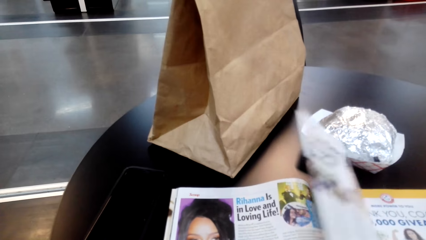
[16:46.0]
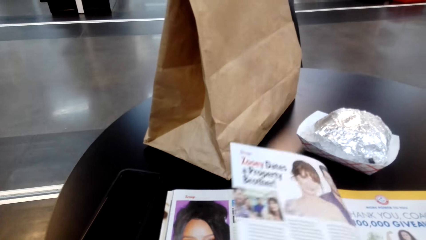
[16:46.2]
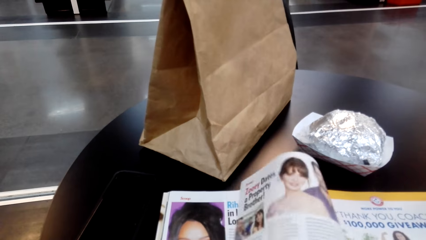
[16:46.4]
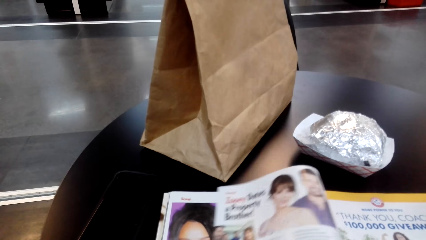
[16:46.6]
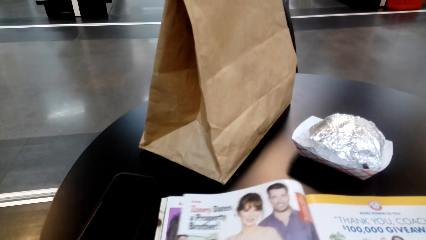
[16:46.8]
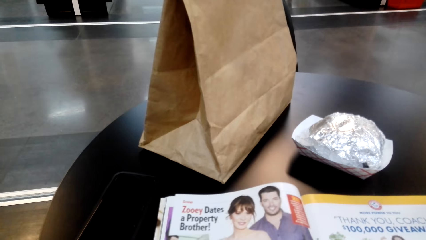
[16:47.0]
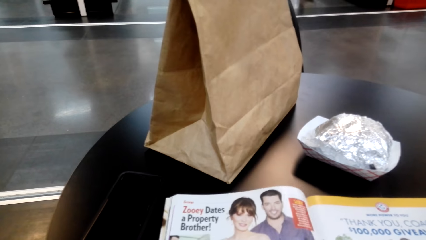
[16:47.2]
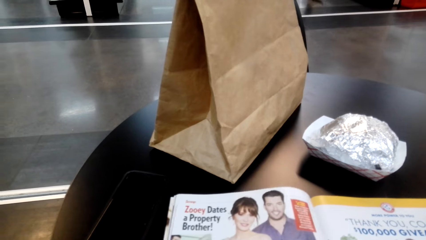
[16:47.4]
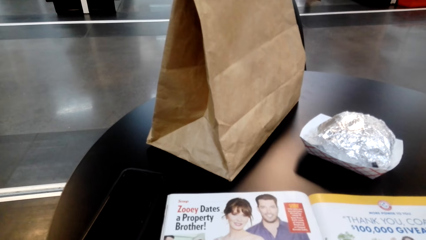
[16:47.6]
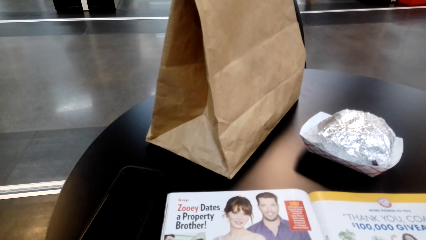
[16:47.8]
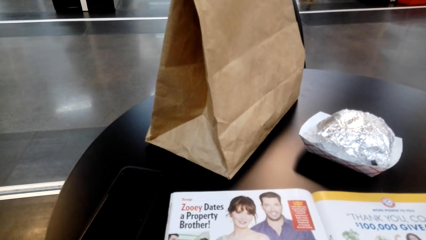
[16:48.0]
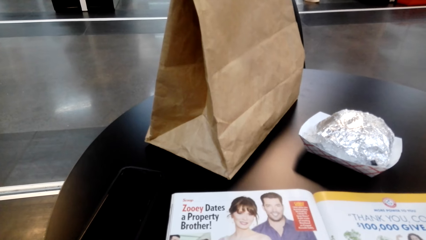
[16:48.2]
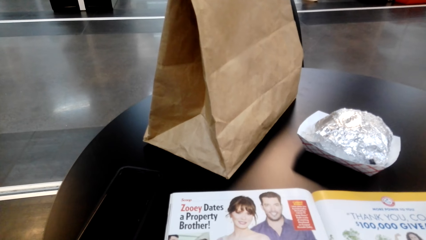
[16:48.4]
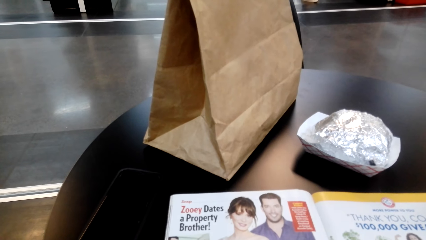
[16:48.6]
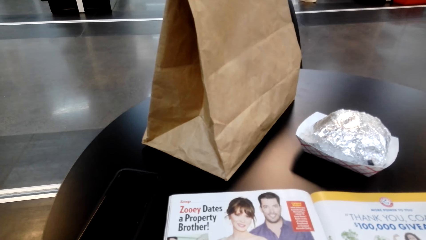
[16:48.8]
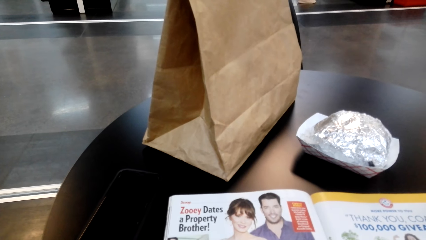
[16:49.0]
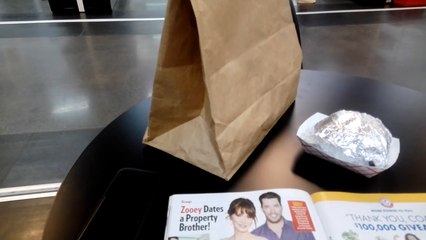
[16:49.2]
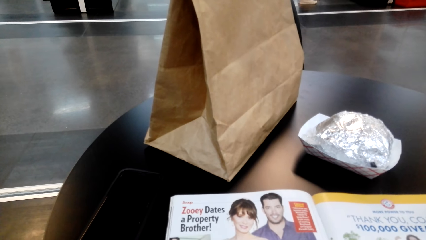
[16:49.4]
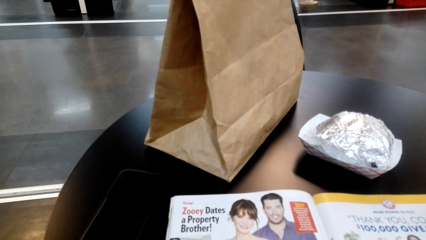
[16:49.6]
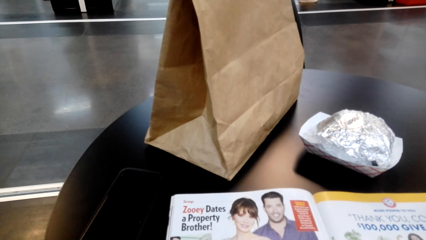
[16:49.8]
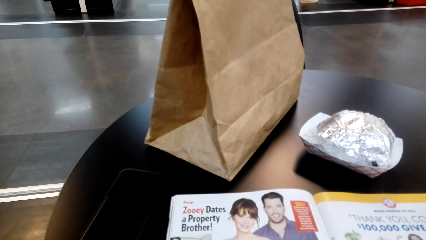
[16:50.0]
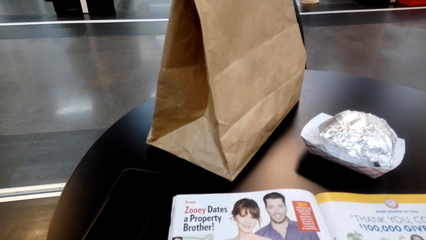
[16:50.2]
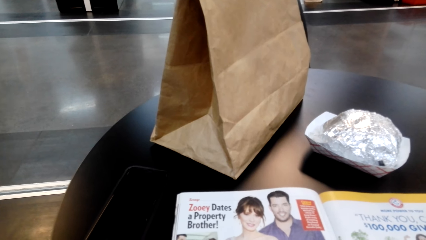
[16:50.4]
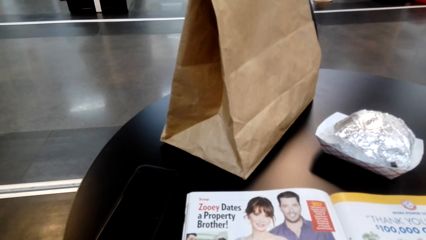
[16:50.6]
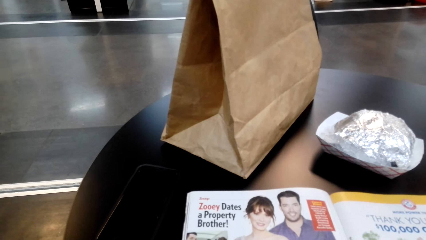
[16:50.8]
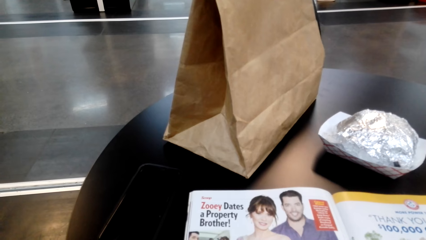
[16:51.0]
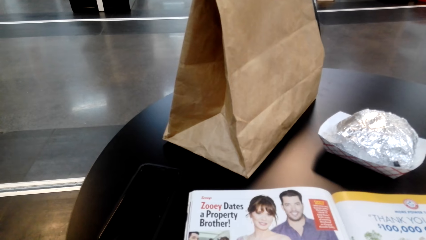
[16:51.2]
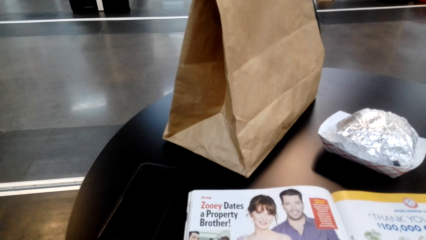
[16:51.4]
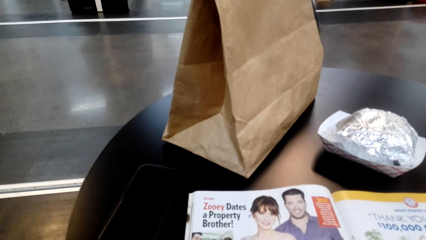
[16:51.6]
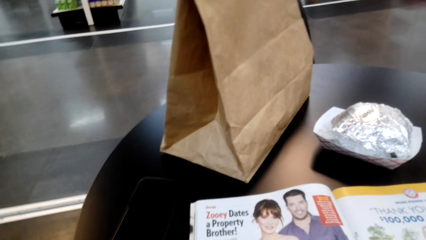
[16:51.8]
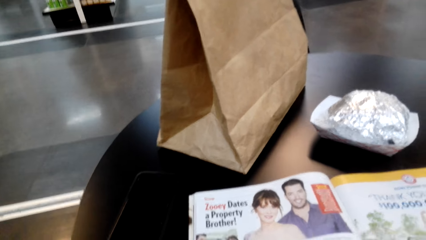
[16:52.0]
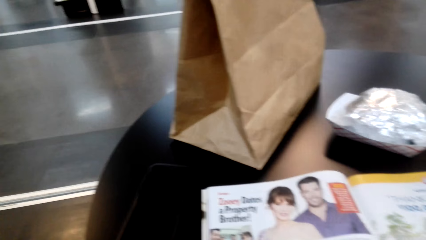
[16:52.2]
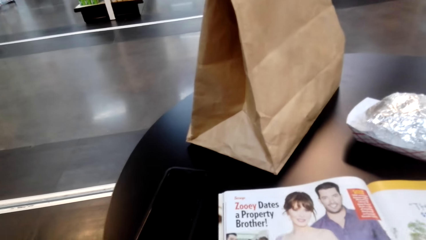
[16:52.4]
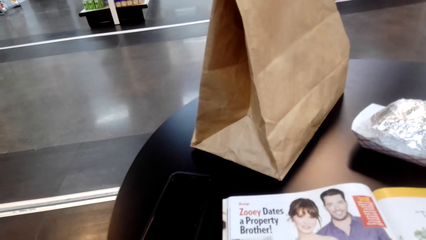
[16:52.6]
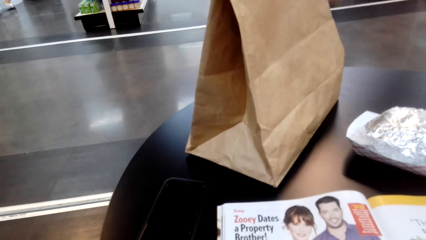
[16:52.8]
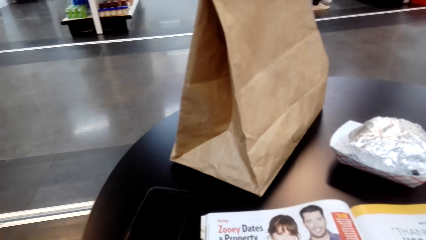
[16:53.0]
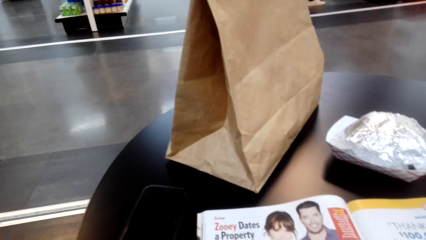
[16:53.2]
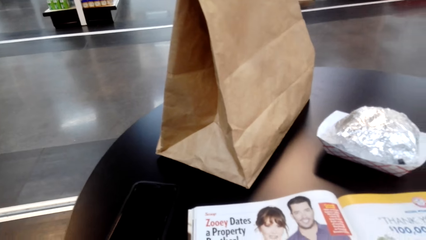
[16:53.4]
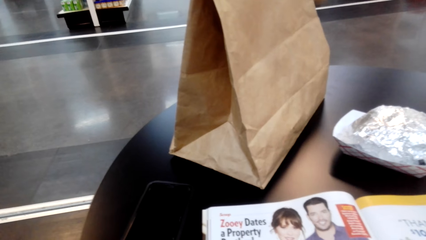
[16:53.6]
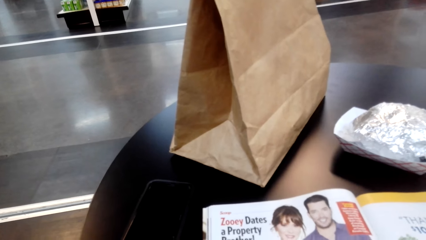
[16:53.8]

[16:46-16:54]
The camera wearer turns a page of a magazine. They read the magazine.

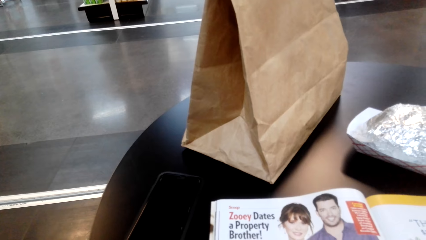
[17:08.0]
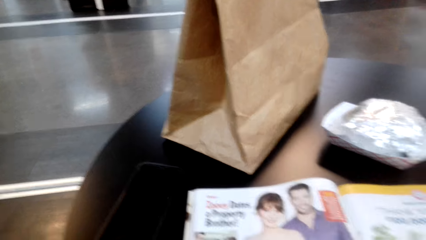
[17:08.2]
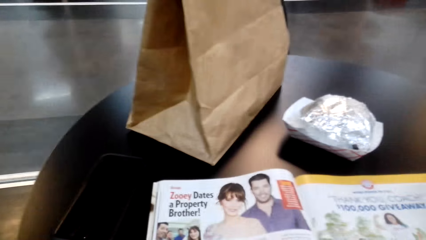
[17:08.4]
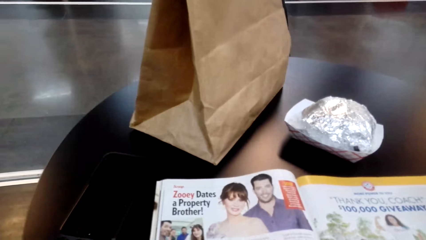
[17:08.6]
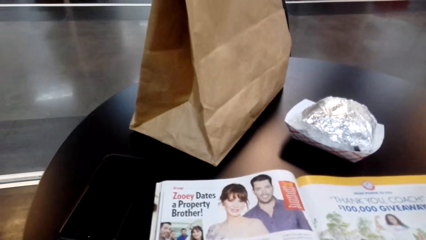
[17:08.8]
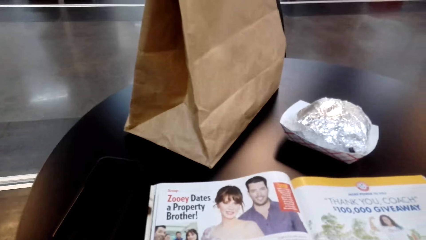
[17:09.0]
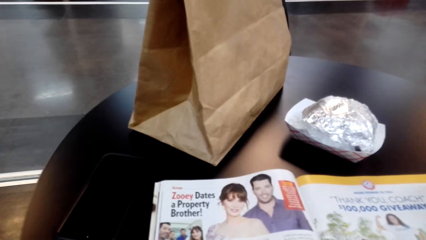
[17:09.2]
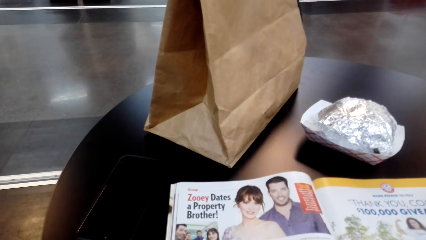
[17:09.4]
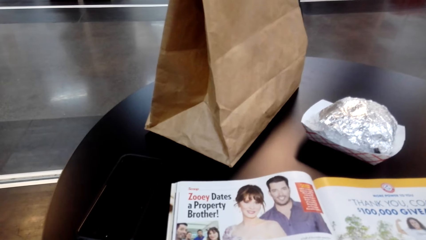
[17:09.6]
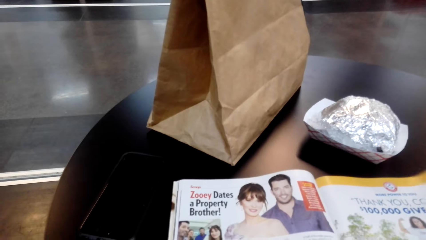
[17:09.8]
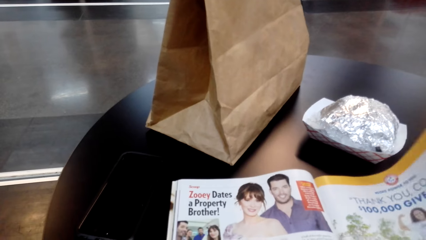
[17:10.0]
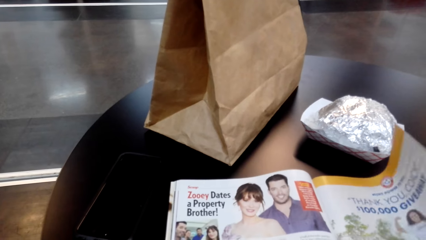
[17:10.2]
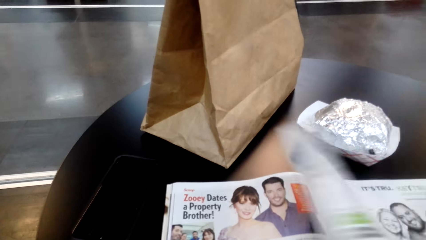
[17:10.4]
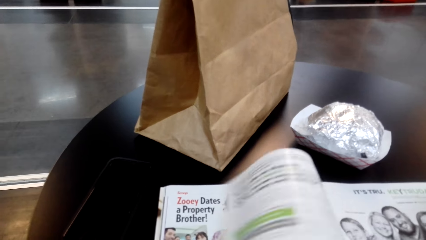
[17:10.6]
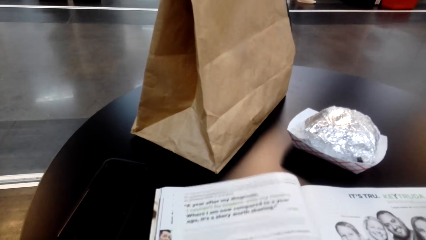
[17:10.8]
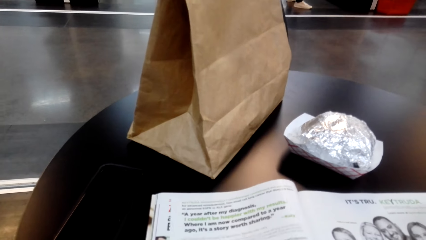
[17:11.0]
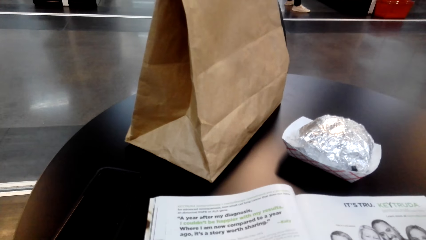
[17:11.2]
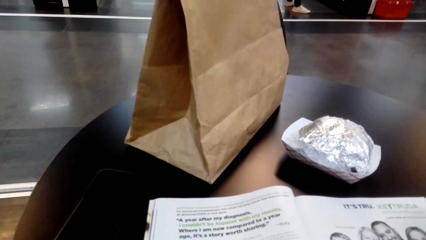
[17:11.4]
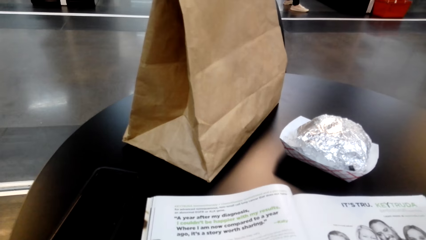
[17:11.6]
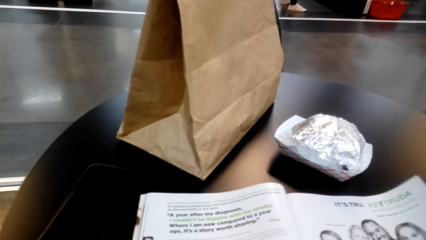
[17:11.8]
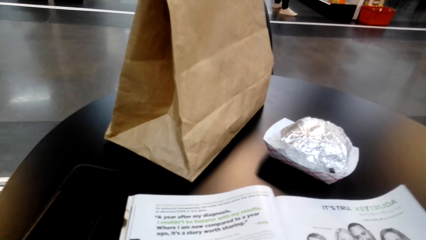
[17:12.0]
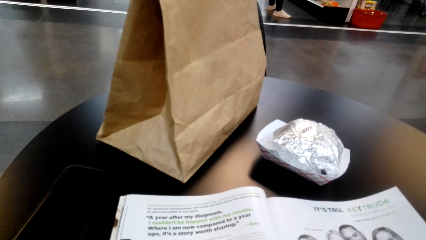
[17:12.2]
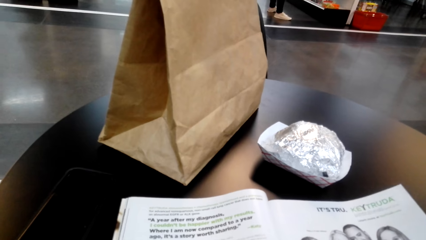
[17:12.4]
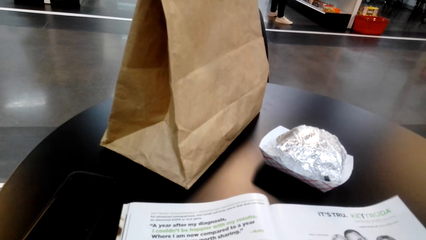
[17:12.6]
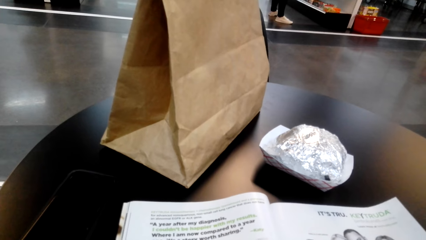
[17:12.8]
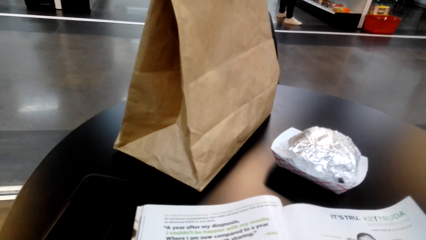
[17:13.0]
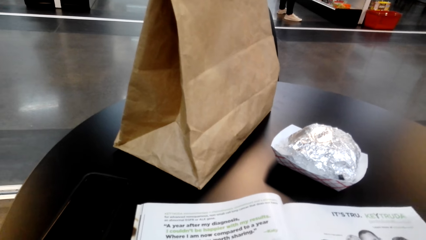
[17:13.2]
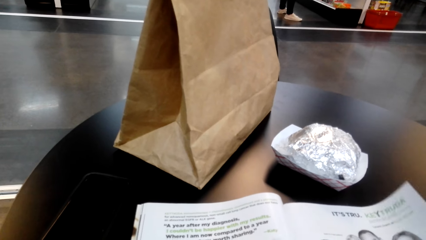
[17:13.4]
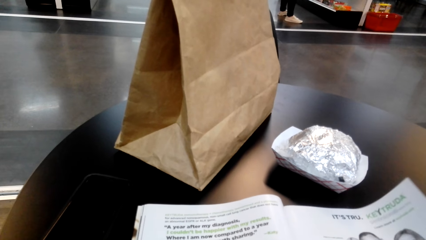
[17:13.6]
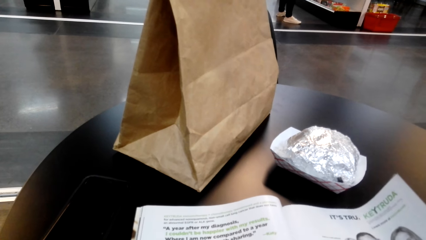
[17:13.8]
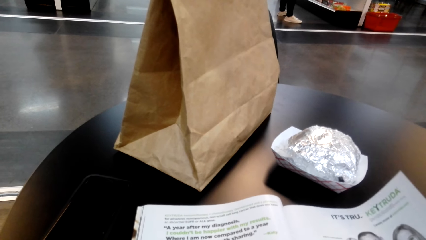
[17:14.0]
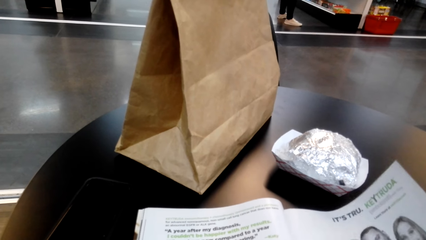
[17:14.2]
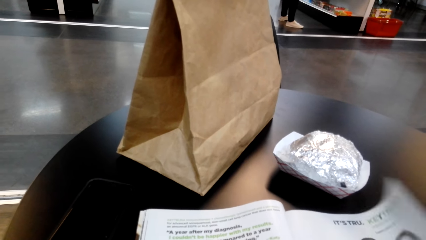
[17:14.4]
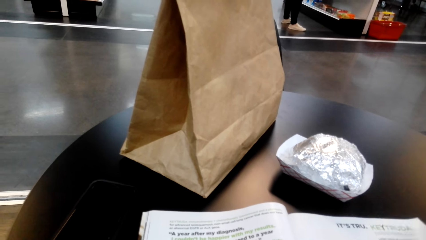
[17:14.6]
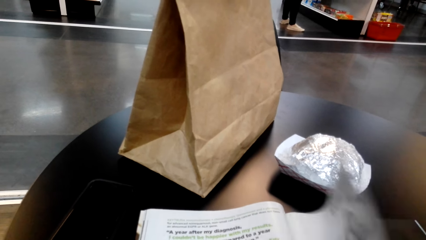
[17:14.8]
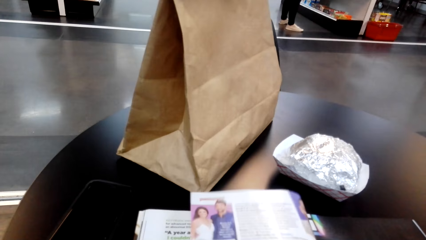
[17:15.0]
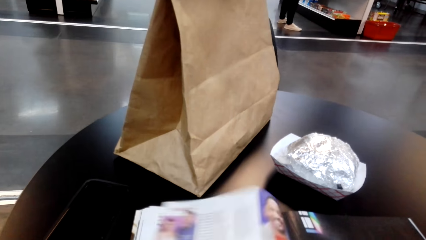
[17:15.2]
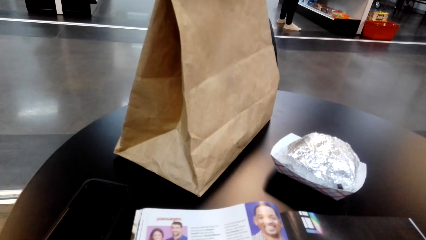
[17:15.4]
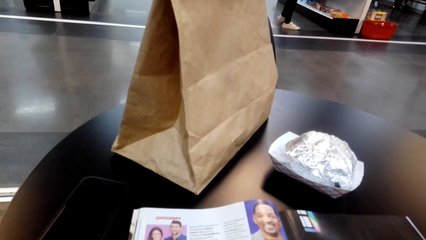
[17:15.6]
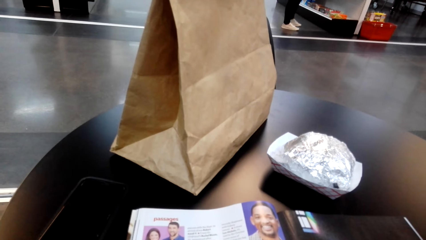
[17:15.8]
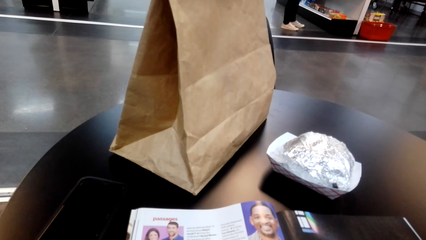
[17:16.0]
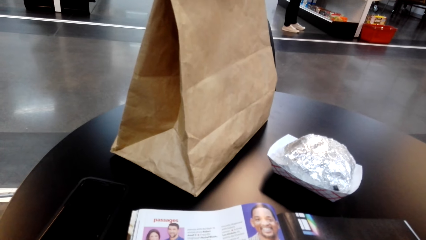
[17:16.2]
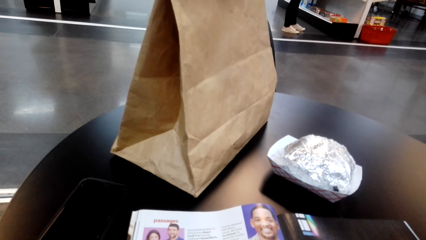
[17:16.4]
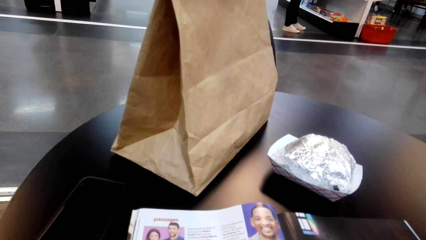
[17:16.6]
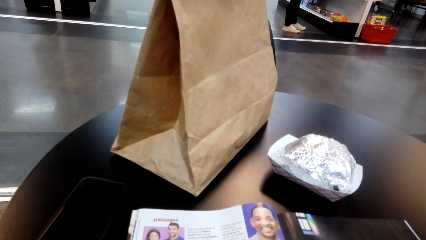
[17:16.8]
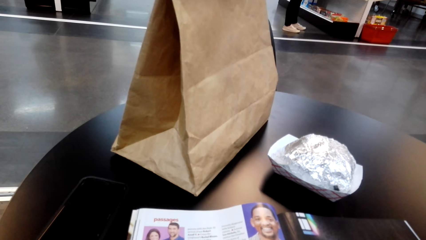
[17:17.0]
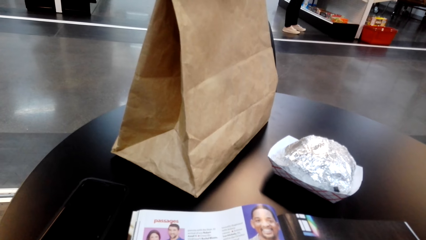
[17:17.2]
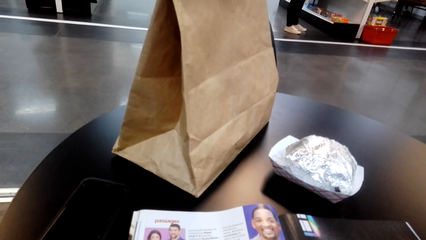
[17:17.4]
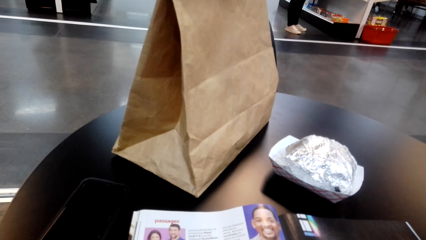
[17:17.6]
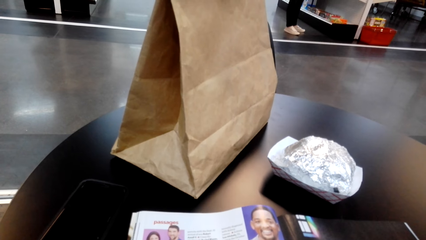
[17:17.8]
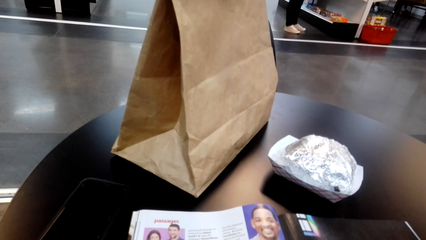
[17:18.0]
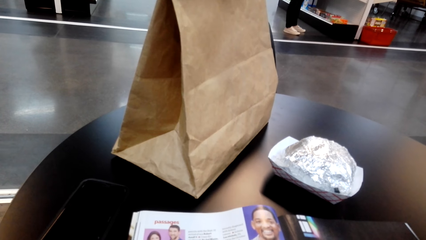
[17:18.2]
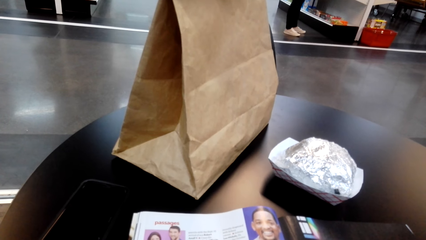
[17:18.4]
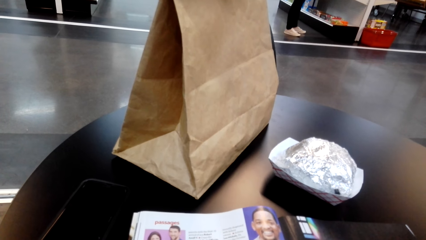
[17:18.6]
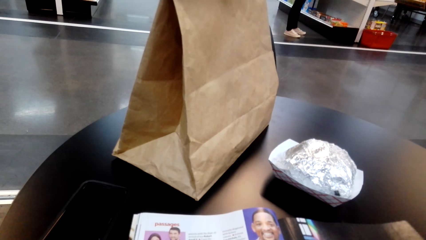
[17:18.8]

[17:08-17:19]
The camera wearer turns a page of a magazine. They read the magazine. They turn a page of the magazine. They read the magazine.
